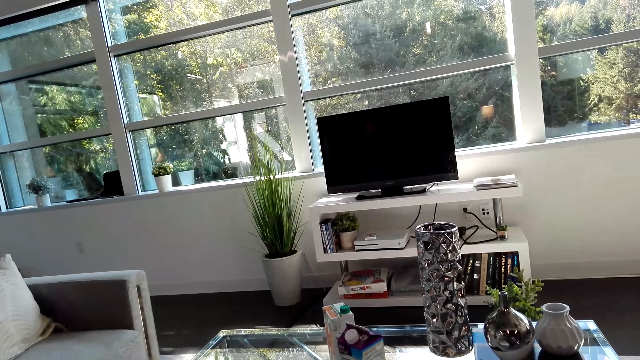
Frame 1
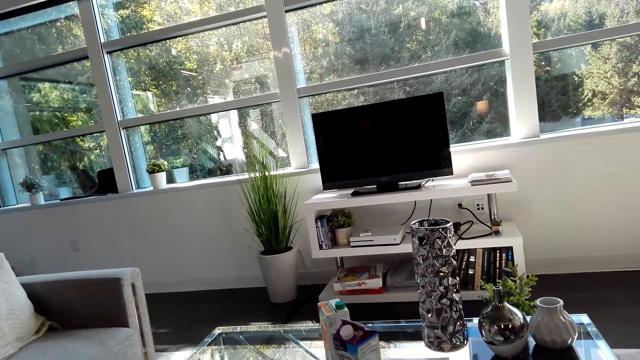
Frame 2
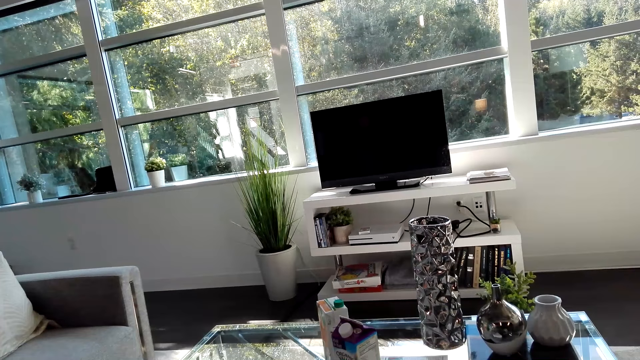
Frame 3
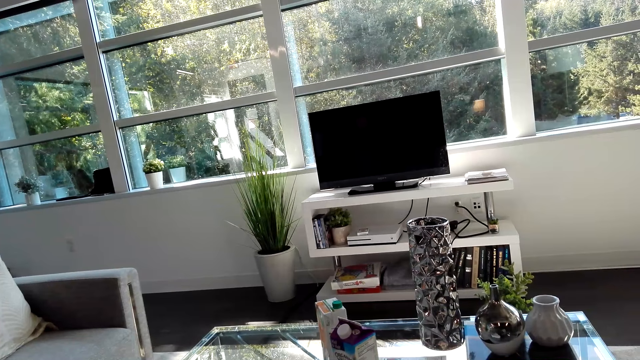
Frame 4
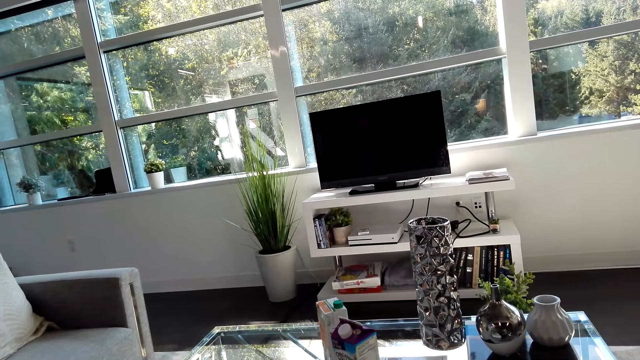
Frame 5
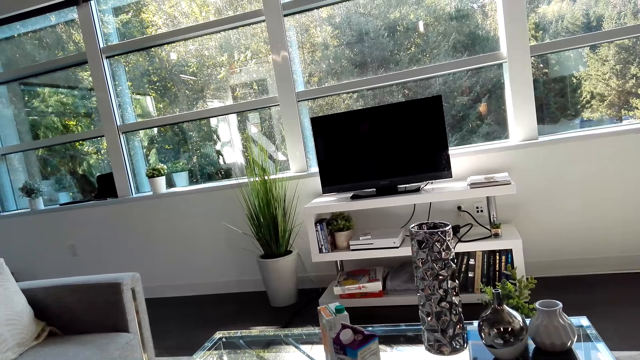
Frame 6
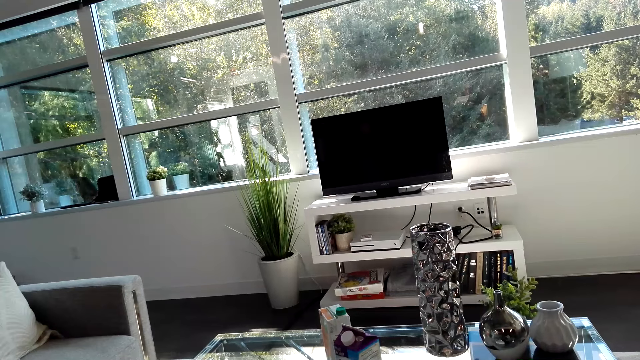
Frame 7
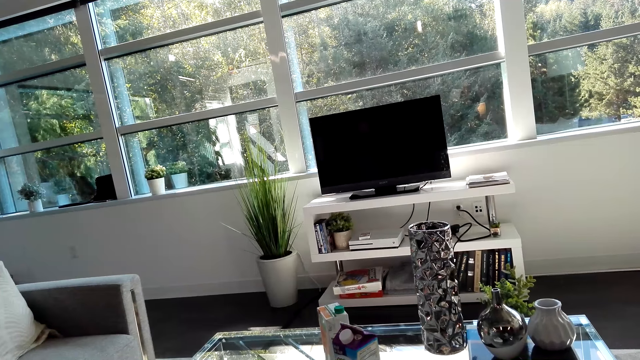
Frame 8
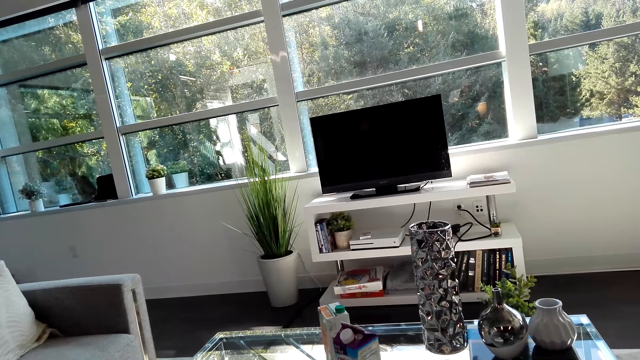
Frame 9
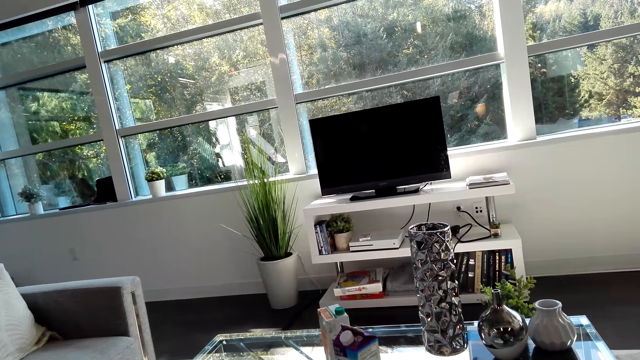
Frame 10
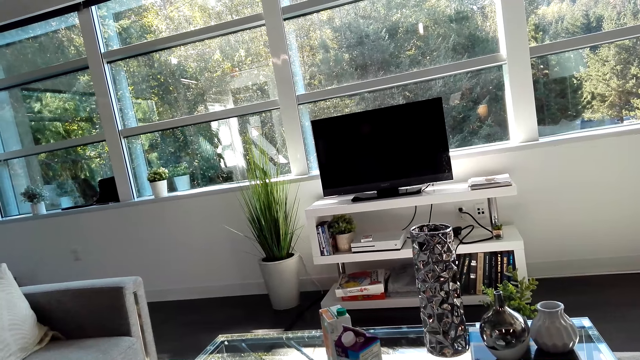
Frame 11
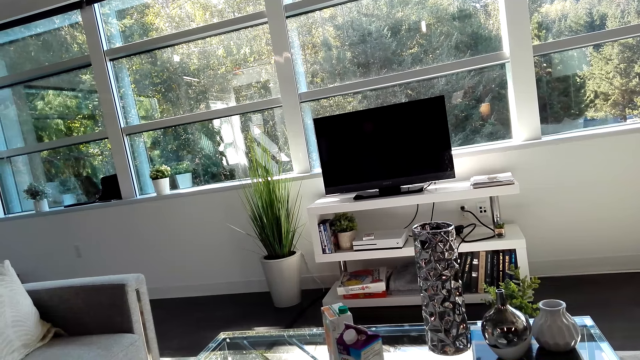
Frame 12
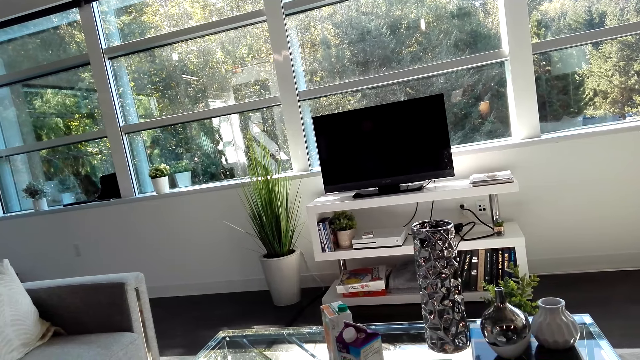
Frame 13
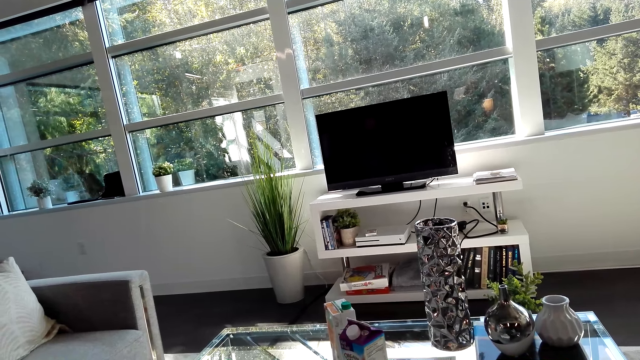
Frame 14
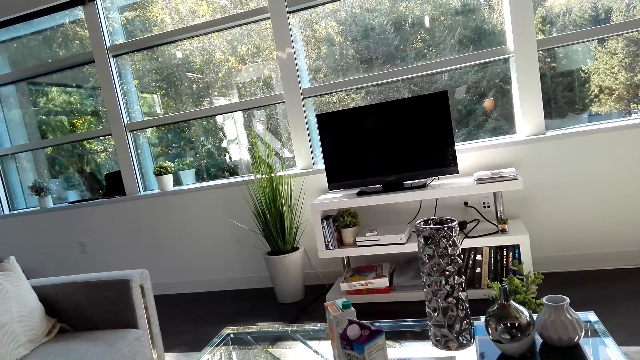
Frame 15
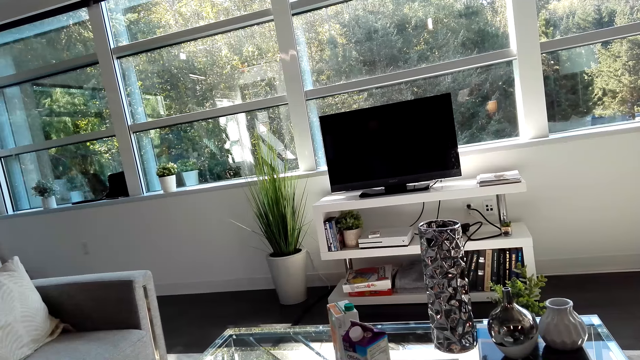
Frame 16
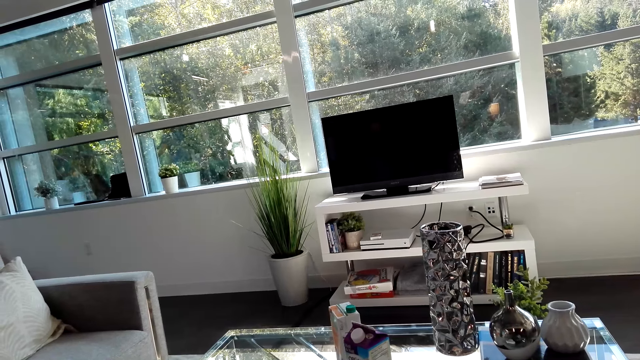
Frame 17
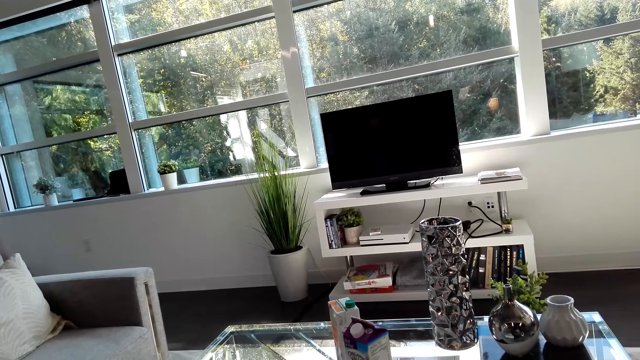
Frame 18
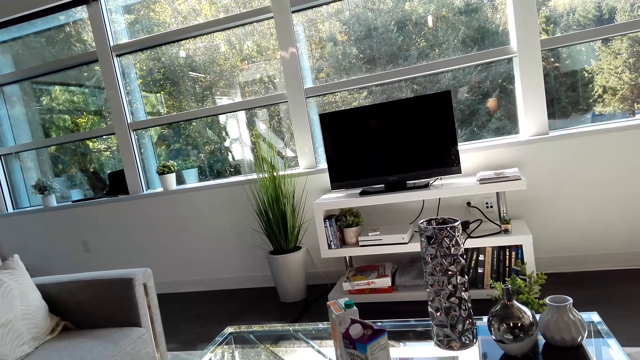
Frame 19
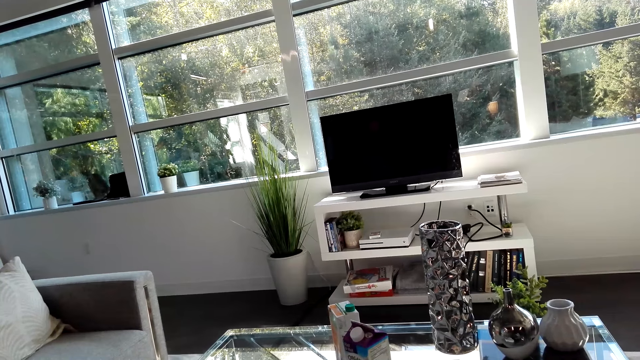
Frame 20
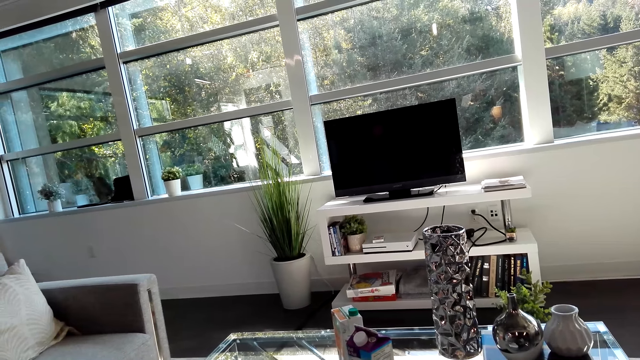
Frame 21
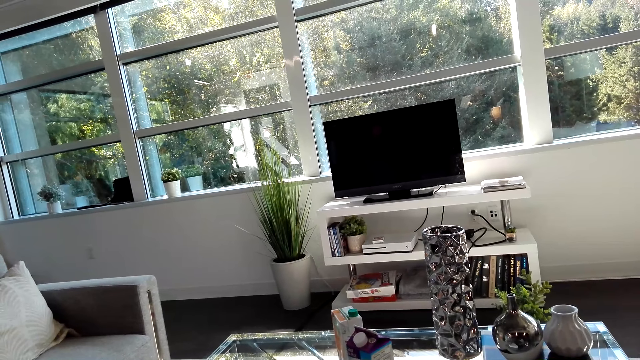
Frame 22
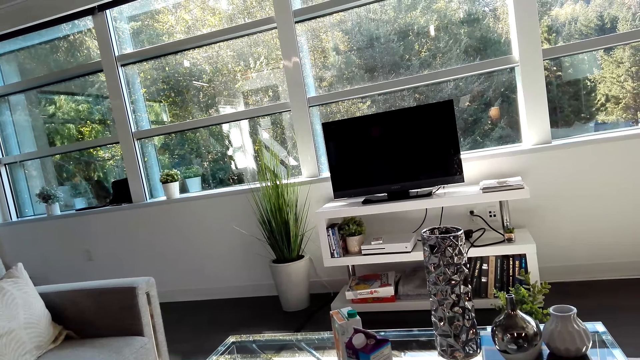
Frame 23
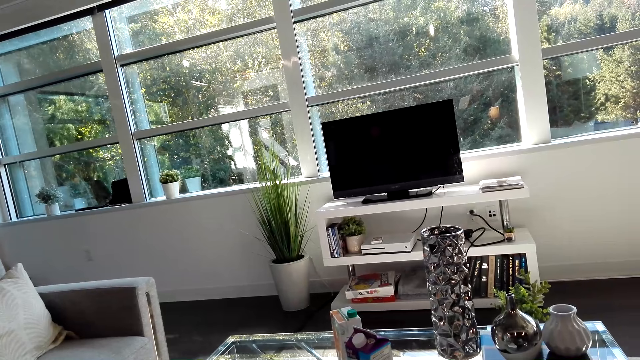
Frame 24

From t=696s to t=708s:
A male converses with the camera wearer.

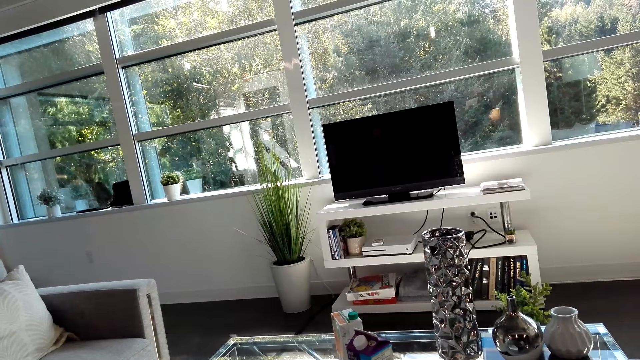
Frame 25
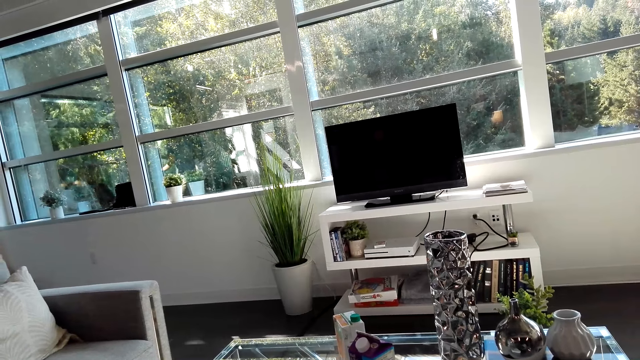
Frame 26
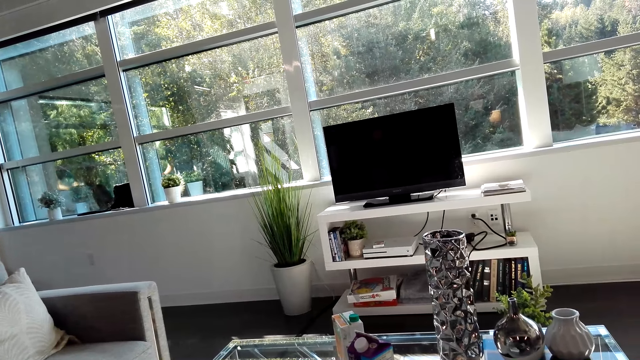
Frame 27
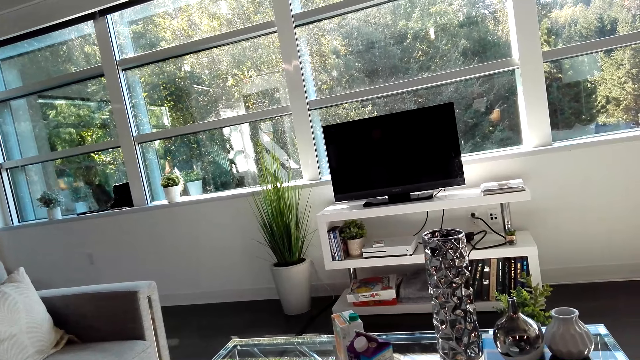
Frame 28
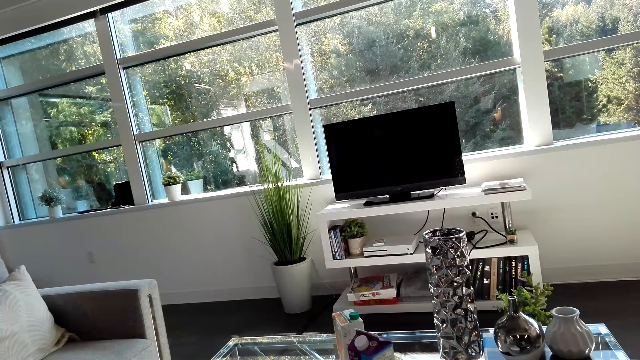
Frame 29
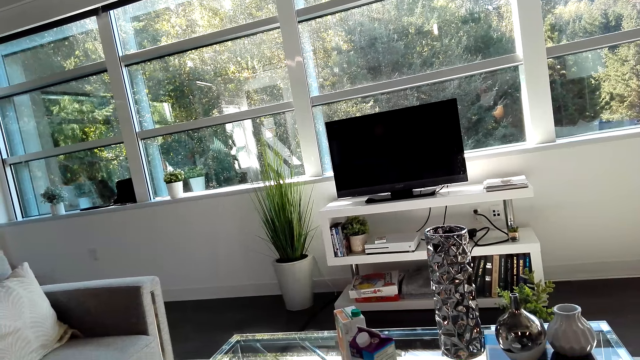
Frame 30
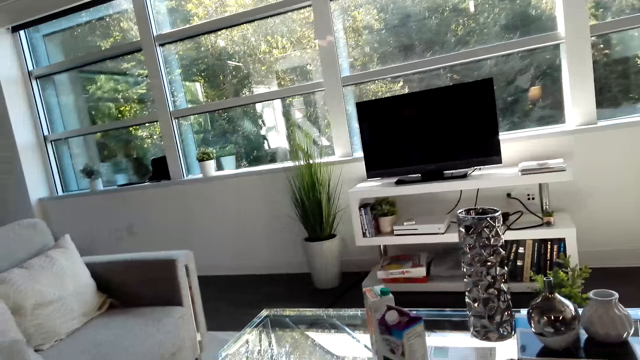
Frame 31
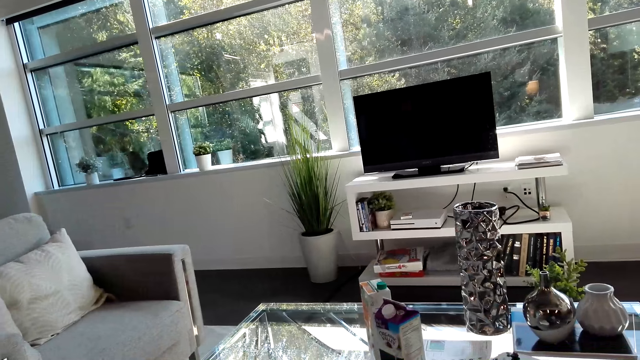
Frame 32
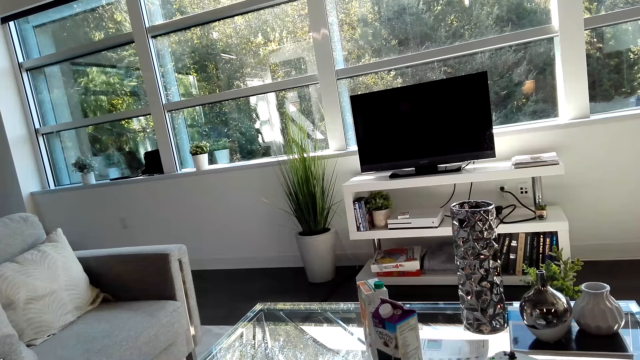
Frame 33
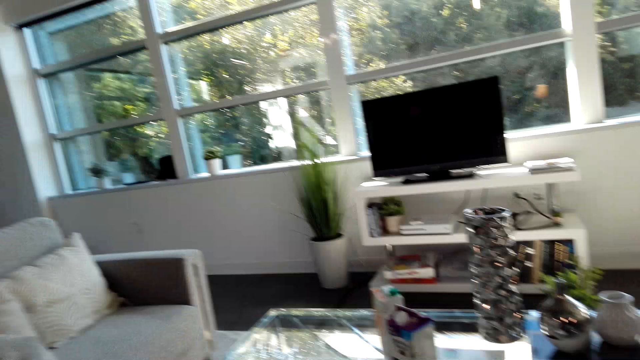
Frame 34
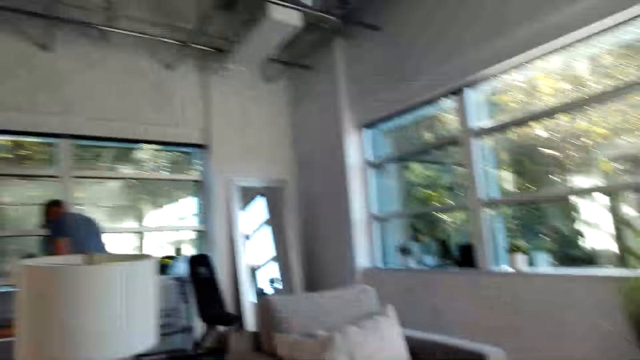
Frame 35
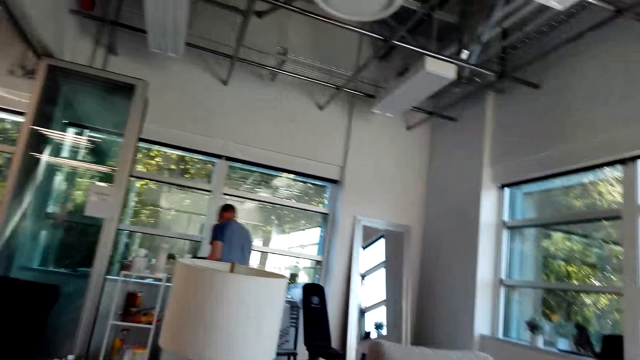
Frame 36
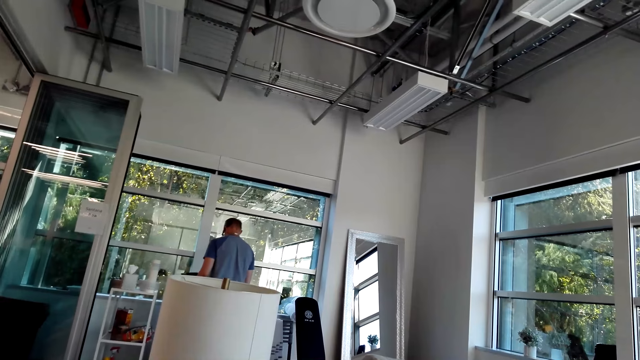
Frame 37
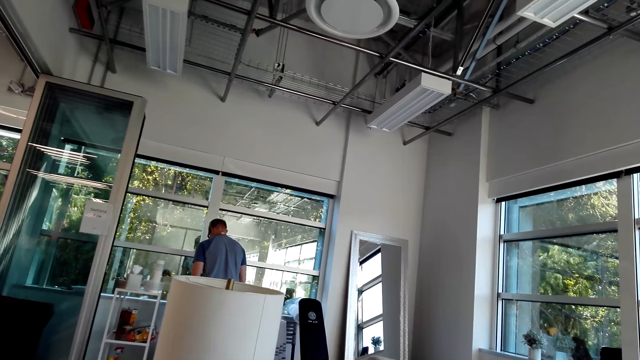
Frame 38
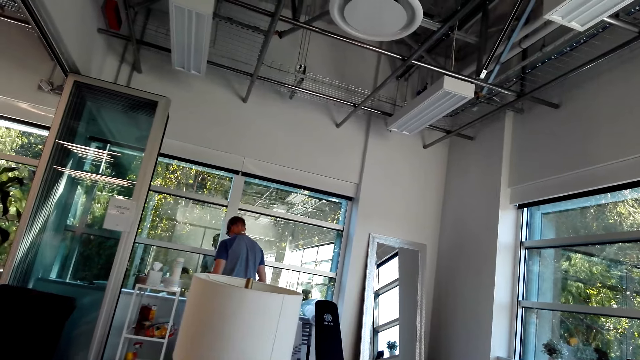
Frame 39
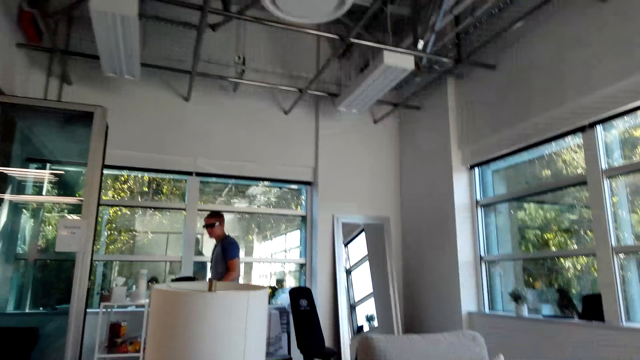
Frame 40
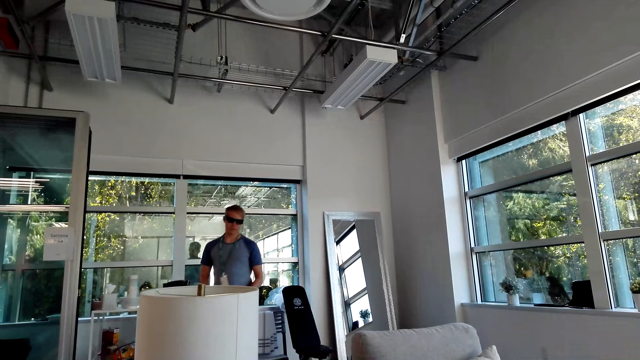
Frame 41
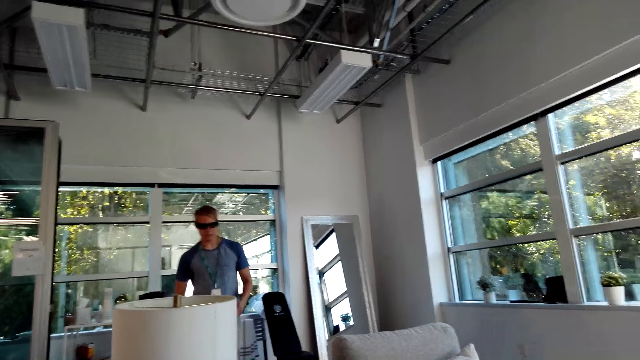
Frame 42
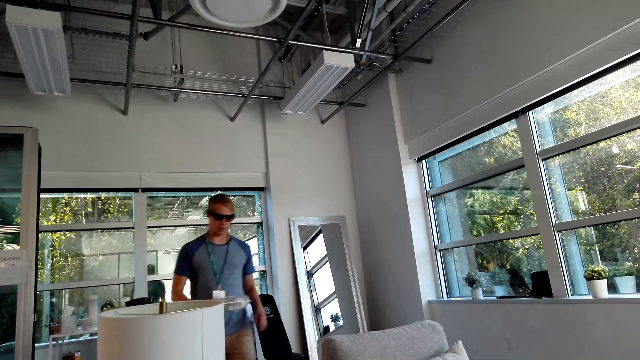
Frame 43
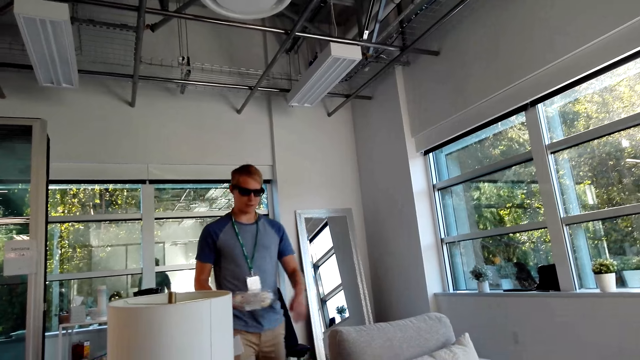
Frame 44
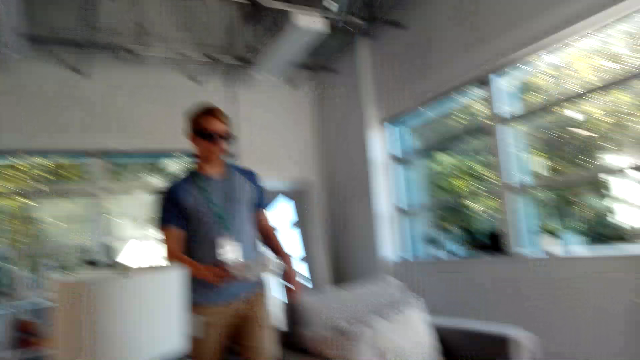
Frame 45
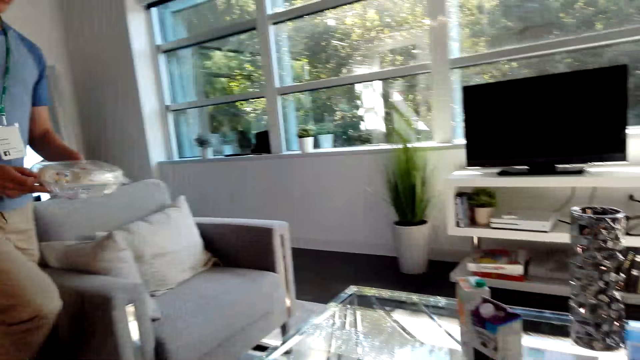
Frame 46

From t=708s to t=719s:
A male does something. The male converses with the camera wearer and walks around the house.
